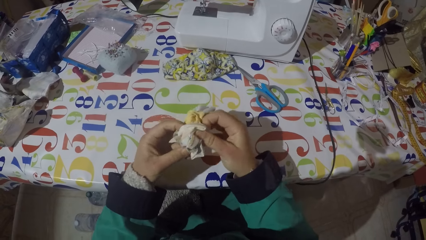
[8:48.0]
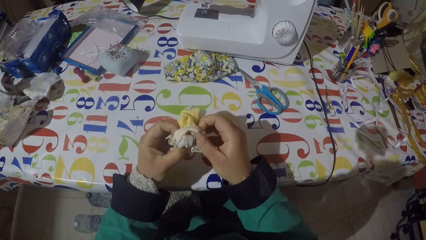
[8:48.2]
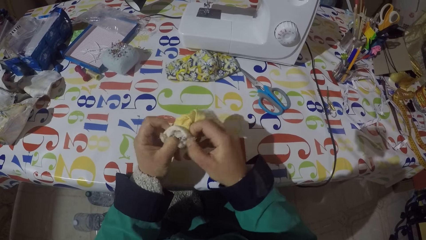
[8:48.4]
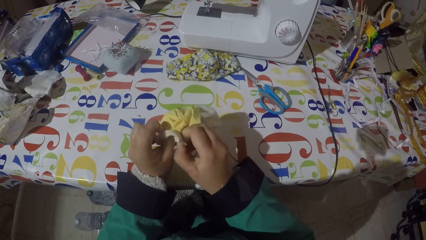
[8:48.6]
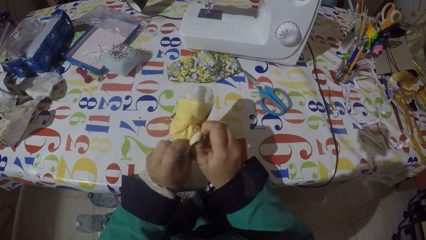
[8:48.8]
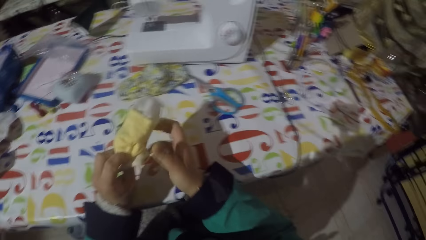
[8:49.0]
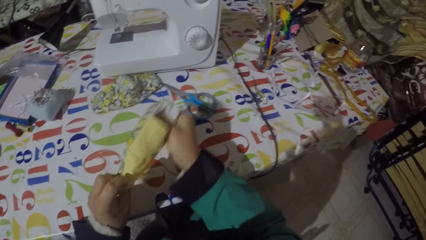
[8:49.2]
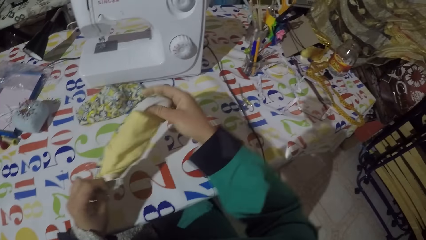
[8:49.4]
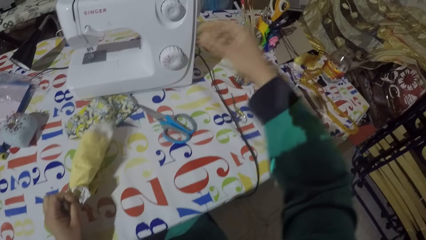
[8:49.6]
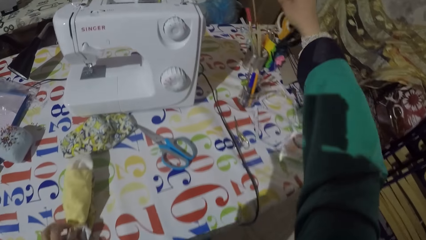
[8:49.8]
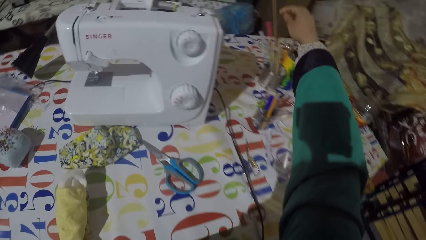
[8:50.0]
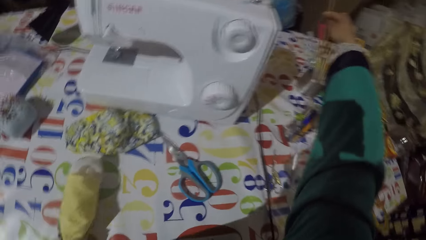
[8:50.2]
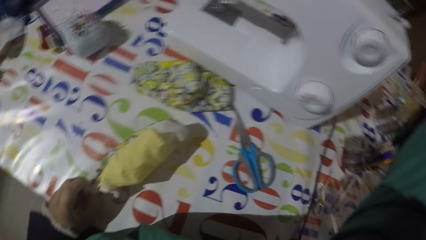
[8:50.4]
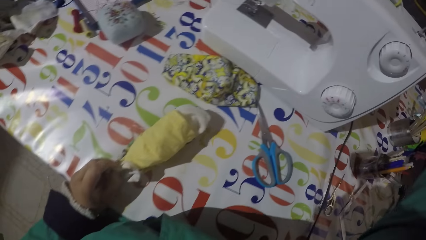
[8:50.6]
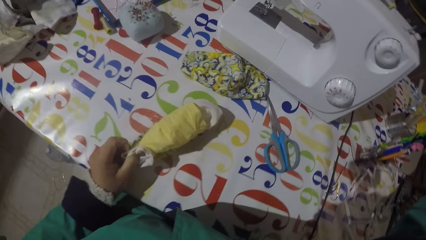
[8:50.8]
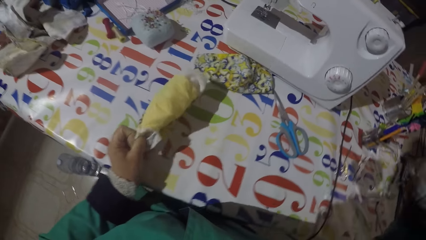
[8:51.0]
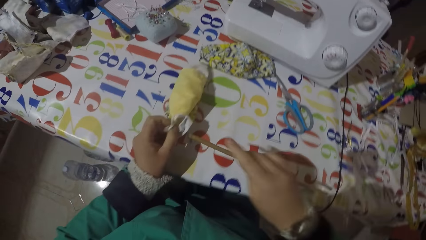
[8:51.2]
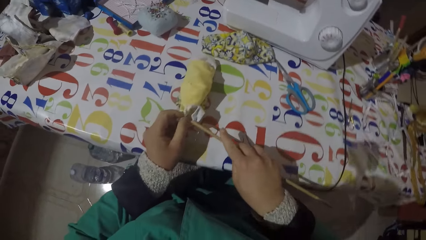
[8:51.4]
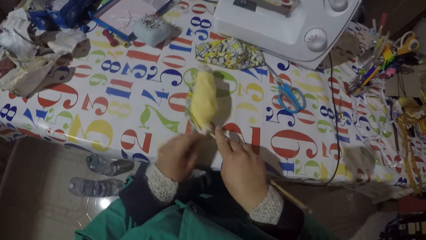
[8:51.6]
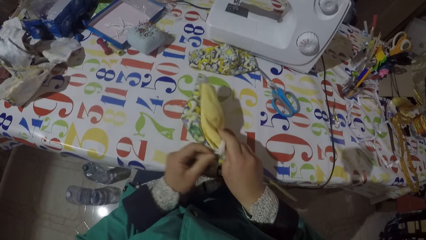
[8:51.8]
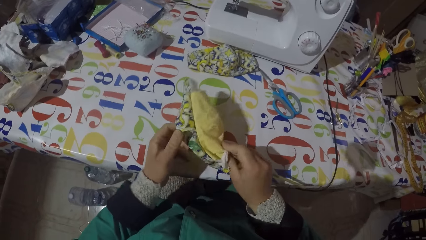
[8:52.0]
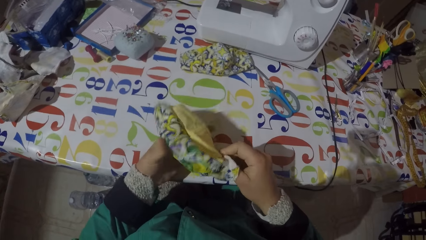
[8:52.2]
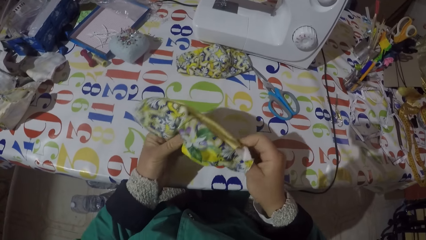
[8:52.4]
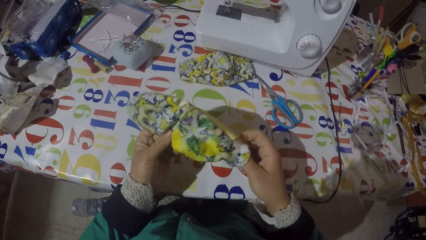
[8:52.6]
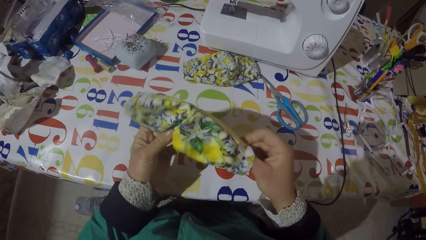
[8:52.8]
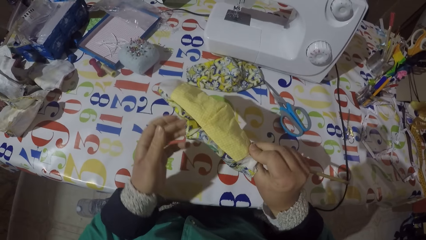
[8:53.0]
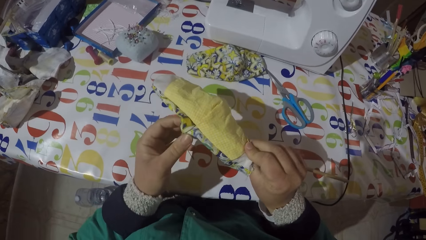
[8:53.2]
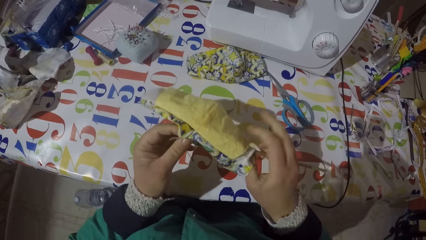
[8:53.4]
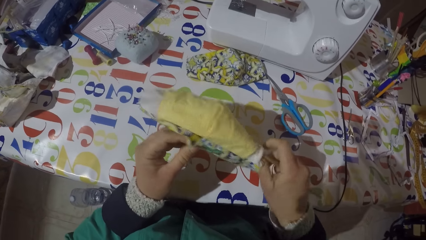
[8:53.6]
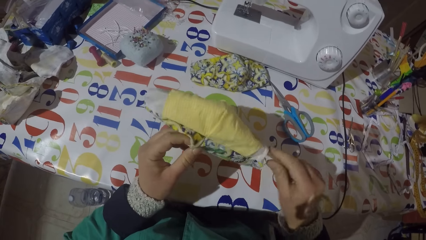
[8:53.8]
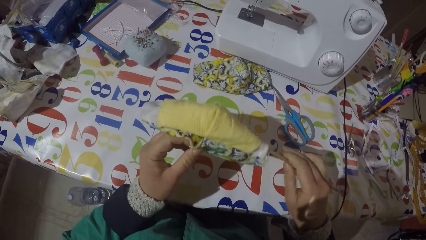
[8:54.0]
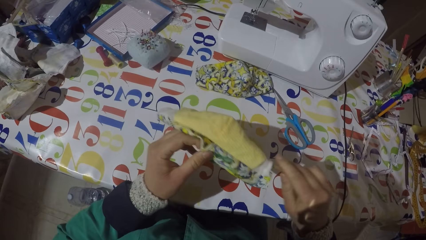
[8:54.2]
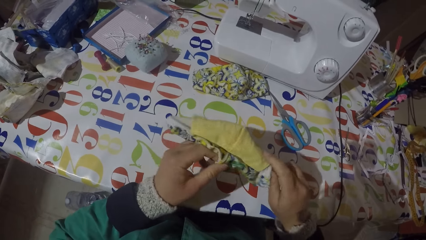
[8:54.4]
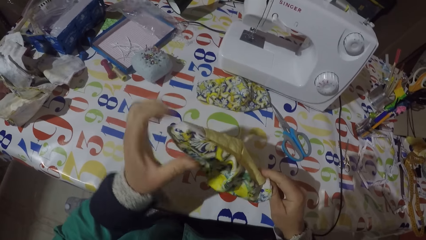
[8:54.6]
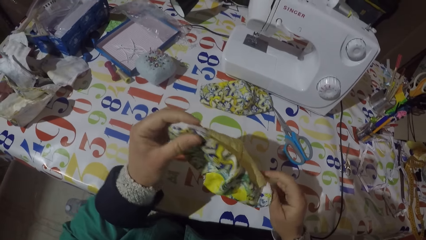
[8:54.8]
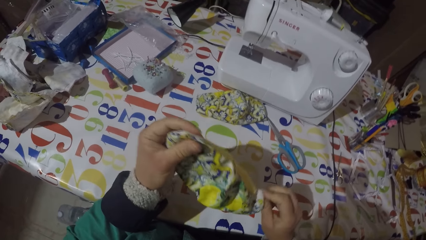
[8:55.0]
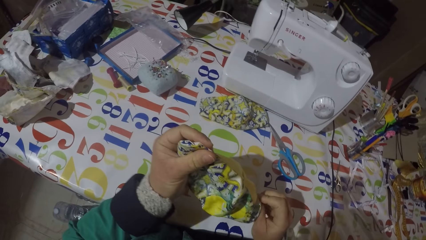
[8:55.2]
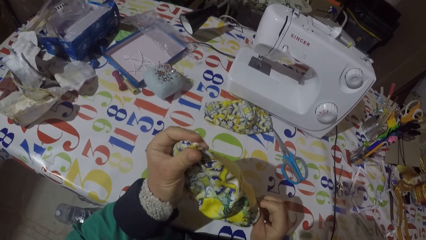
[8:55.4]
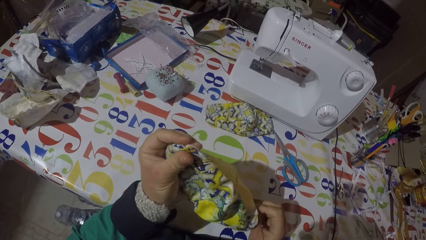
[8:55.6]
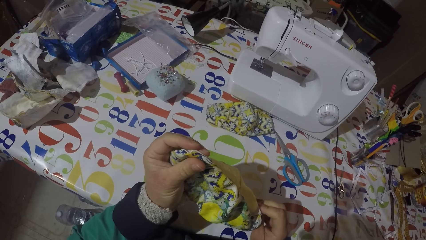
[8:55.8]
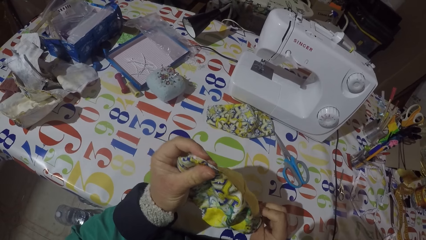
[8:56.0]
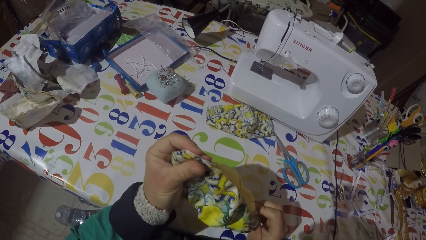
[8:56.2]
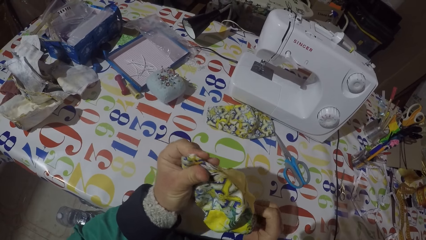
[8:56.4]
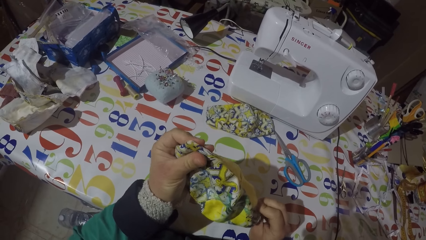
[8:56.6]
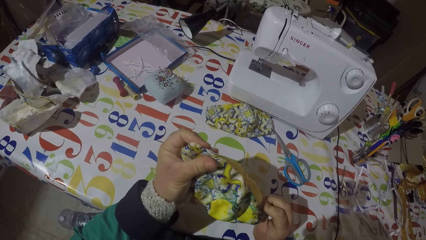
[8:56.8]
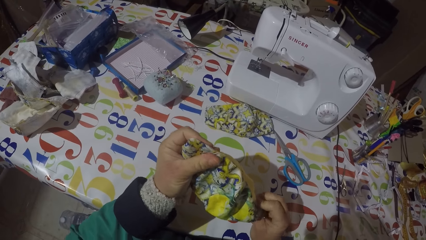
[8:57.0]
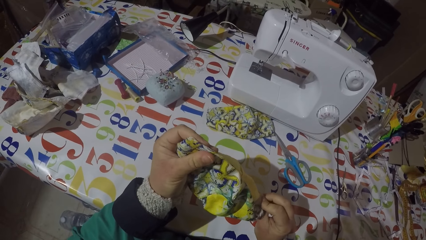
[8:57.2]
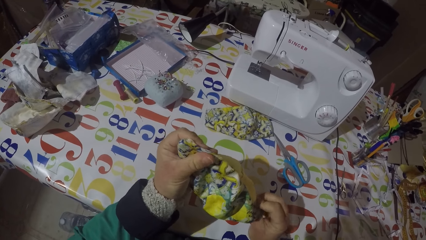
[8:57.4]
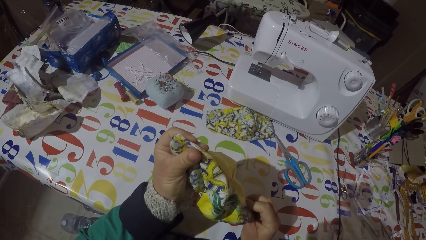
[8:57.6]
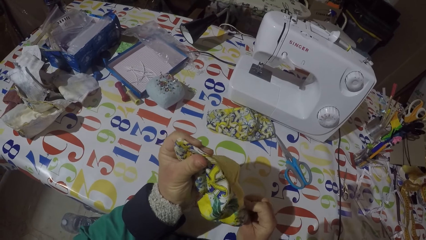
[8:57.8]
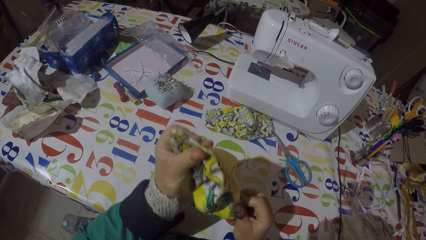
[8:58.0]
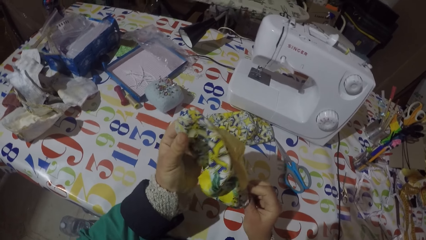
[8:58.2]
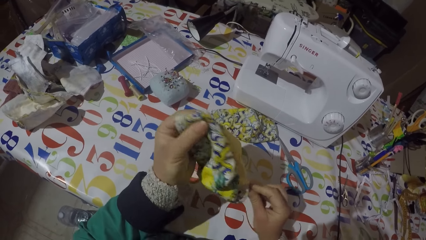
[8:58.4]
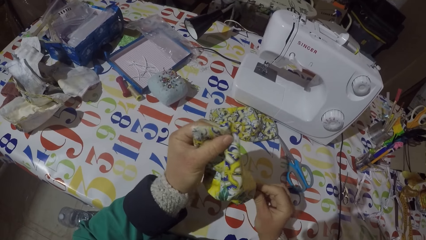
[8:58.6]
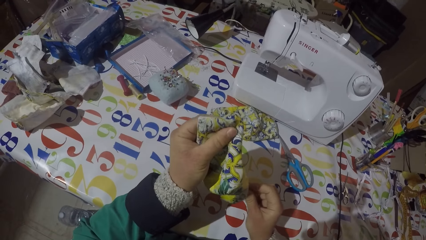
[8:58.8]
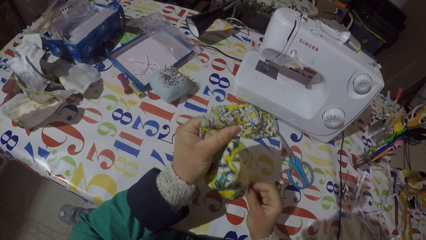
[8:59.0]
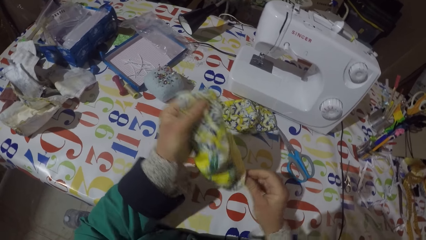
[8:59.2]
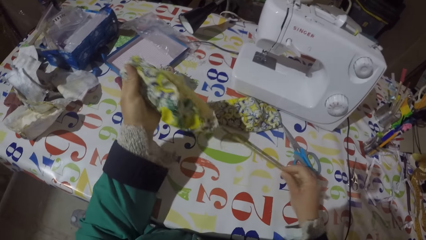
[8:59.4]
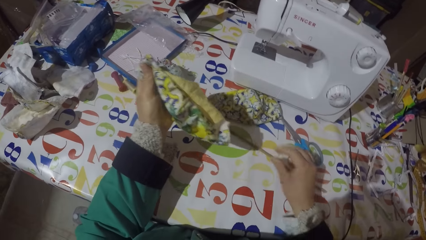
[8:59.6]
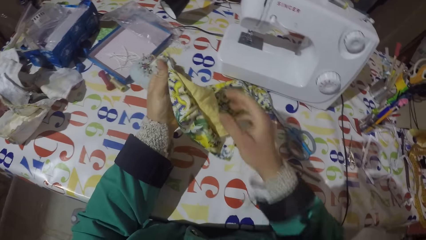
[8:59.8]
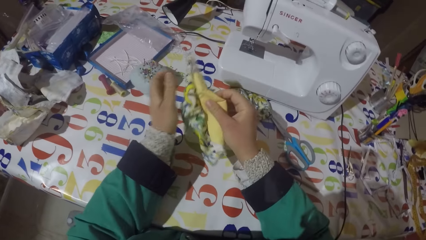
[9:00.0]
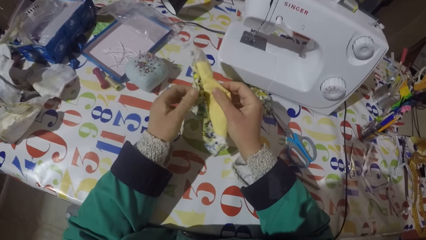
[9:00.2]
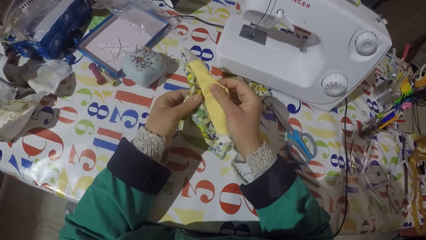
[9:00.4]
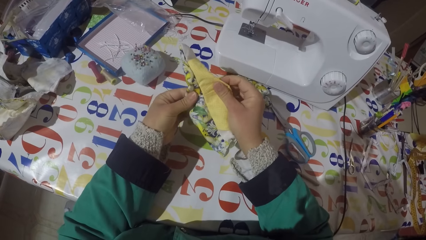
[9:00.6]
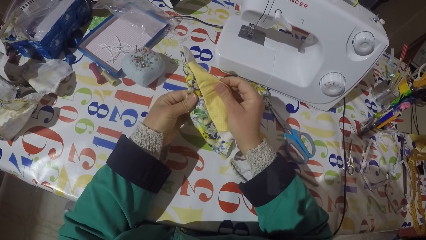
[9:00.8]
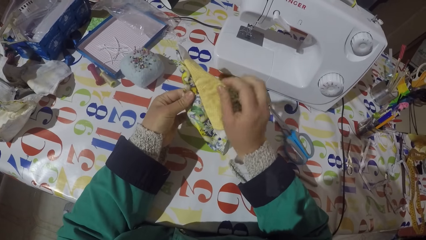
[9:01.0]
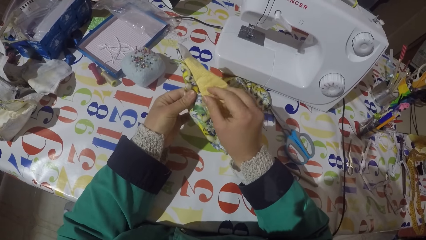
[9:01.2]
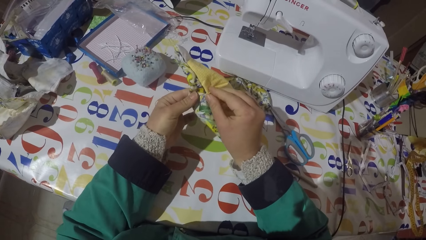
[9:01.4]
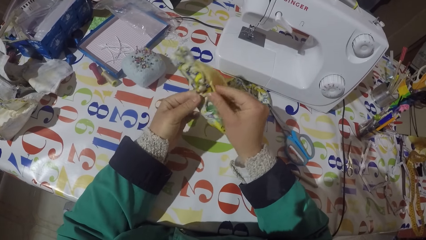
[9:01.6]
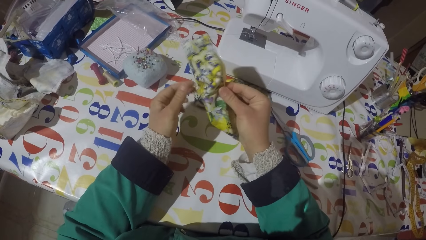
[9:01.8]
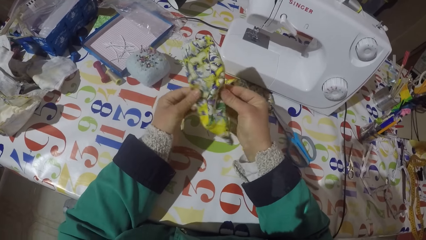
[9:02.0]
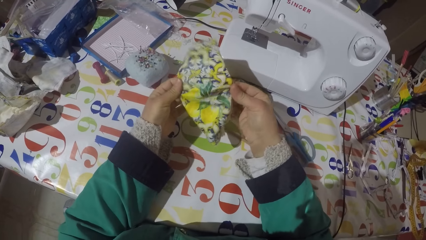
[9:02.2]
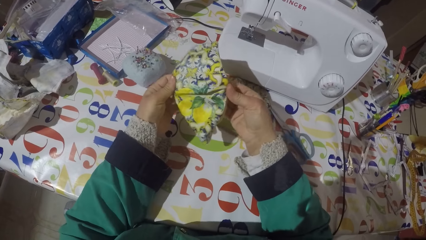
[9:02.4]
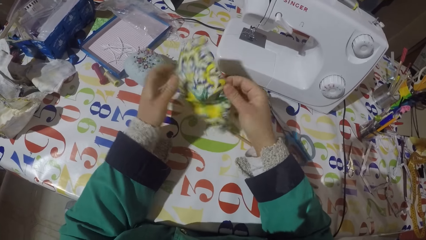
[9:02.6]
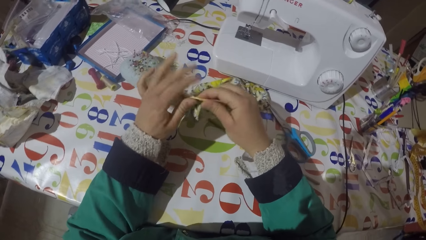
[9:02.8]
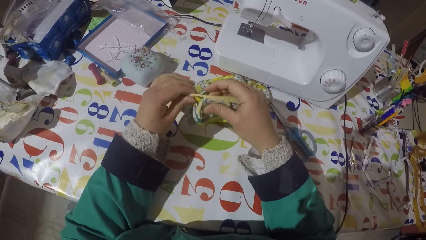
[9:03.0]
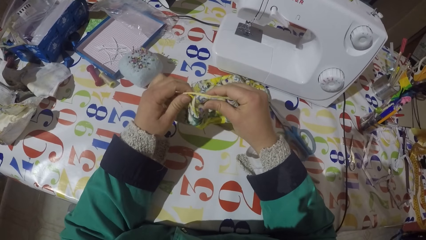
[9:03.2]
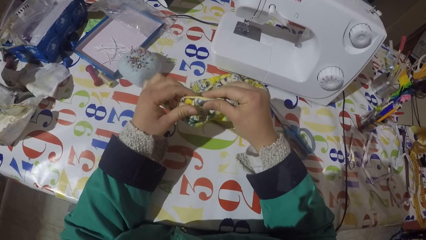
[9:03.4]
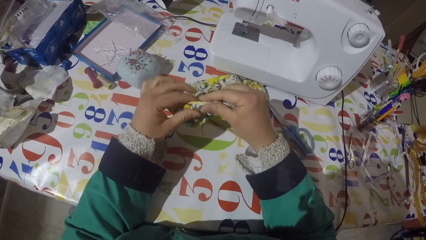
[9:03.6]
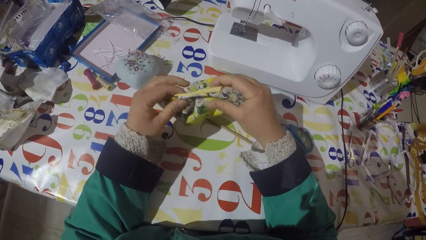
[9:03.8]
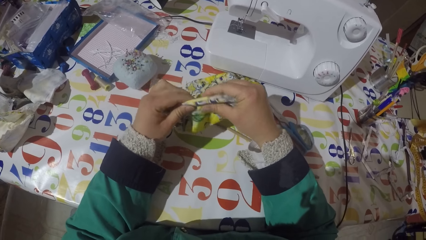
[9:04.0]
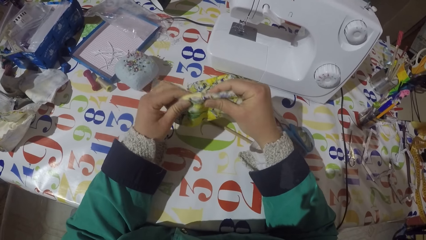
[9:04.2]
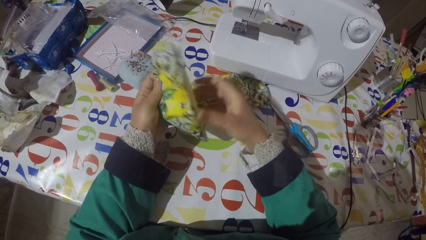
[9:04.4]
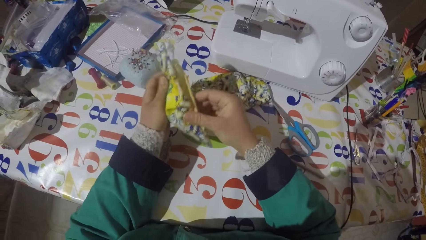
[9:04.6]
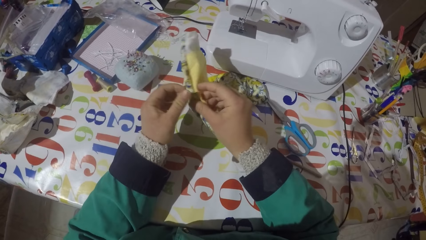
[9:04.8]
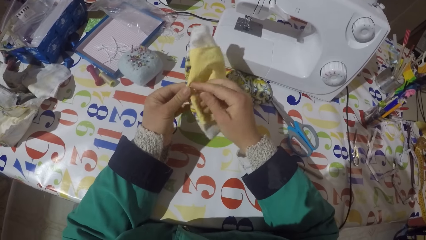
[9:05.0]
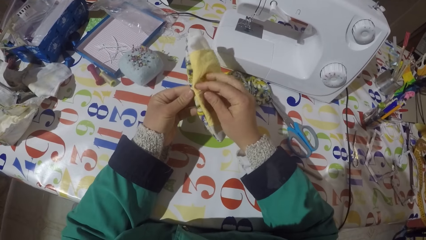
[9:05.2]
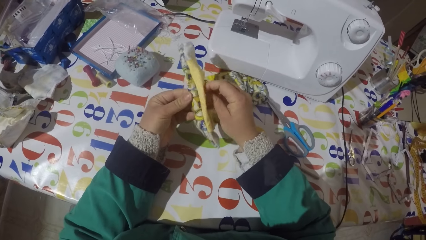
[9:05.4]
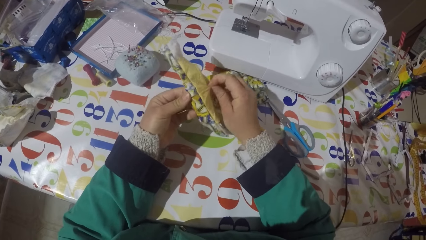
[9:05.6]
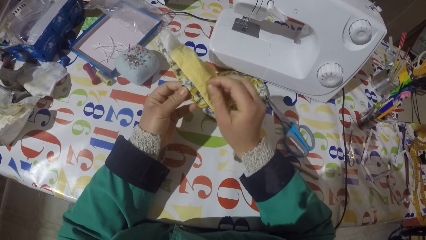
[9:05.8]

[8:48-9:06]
The camera wearer holds a piece of cloth or garment. He picks up a piece of stick from the table. He straightens the corners with the stick. He attaches the piece of stick to the piece of garment. He puts the piece of stick on the table. He holds the piece of cloth. He stretches the piece of garment with his hands. He fixes the piece of cloth.
